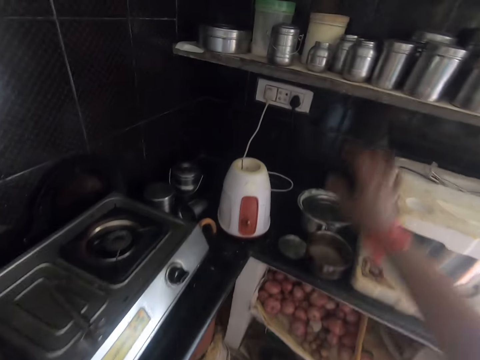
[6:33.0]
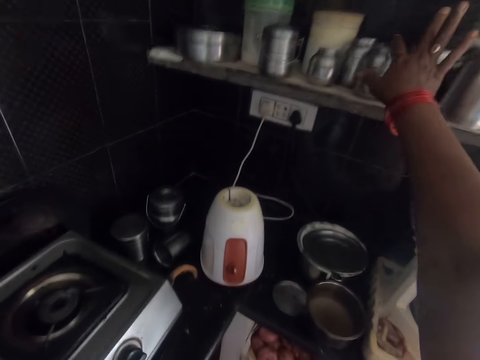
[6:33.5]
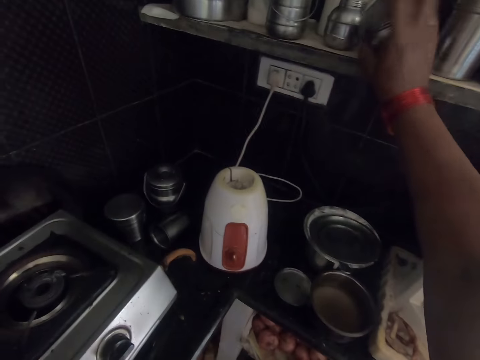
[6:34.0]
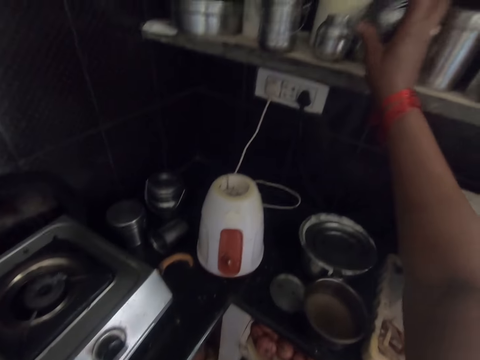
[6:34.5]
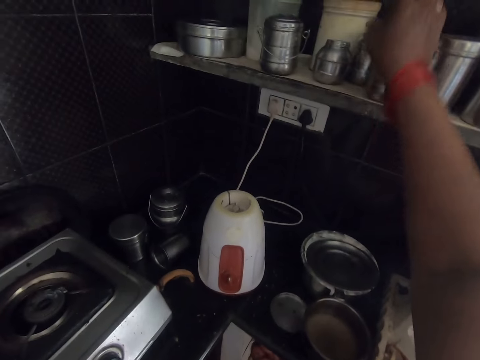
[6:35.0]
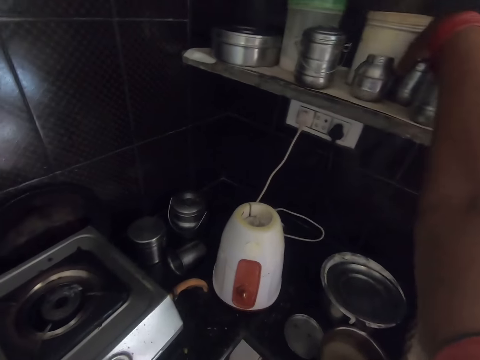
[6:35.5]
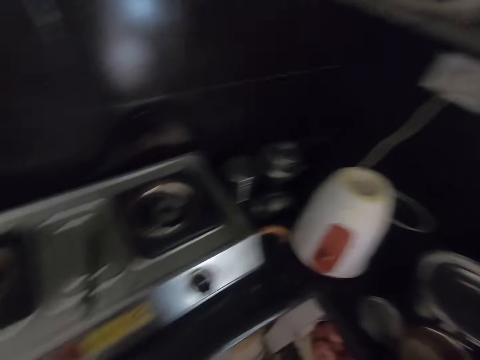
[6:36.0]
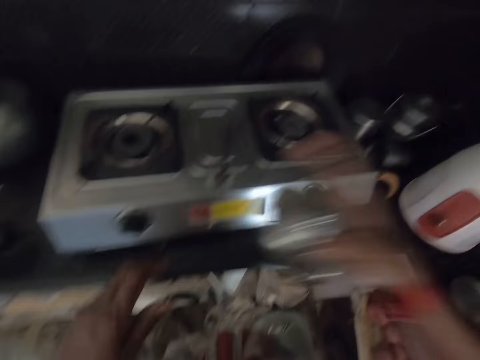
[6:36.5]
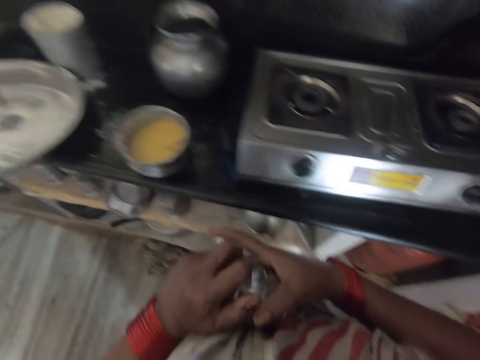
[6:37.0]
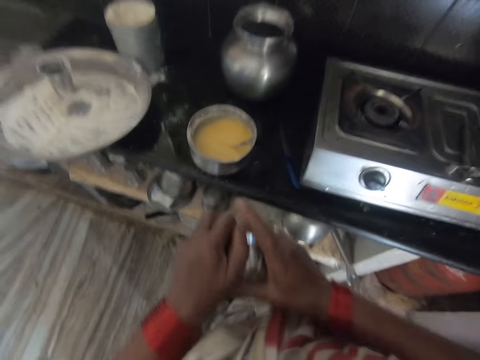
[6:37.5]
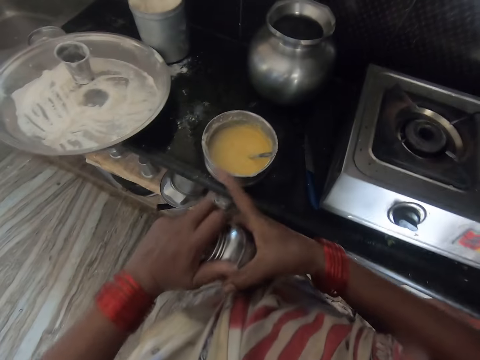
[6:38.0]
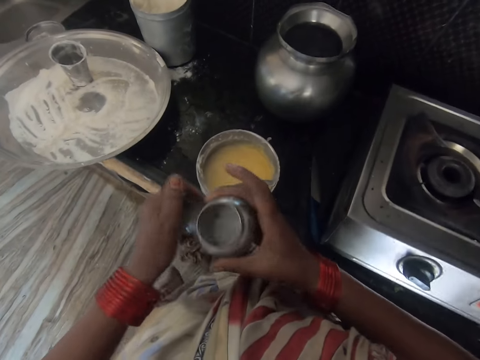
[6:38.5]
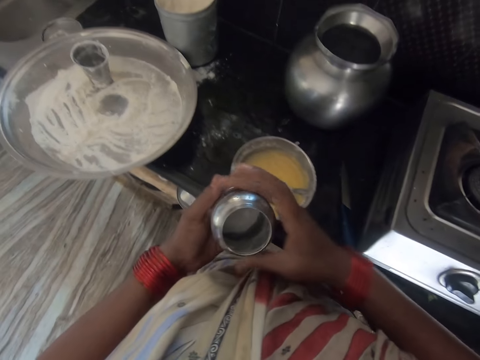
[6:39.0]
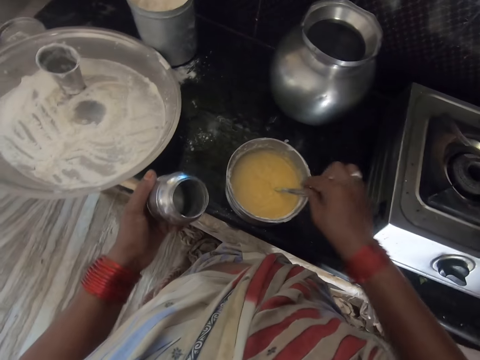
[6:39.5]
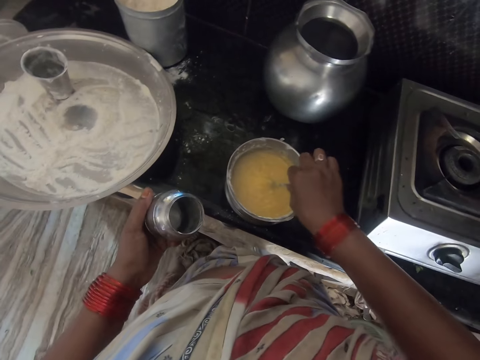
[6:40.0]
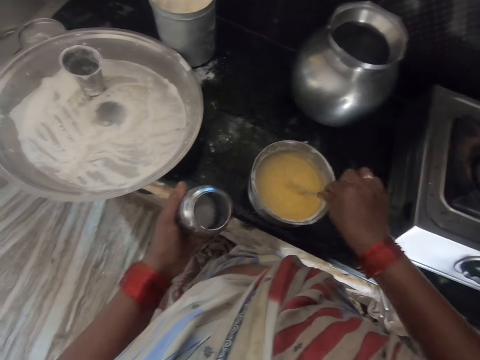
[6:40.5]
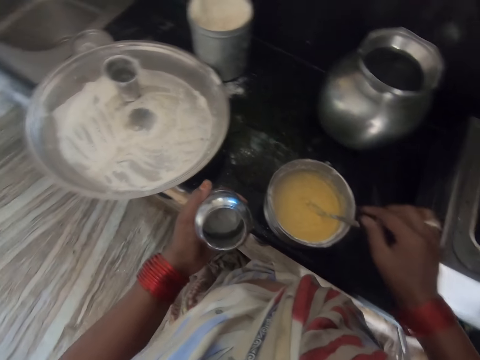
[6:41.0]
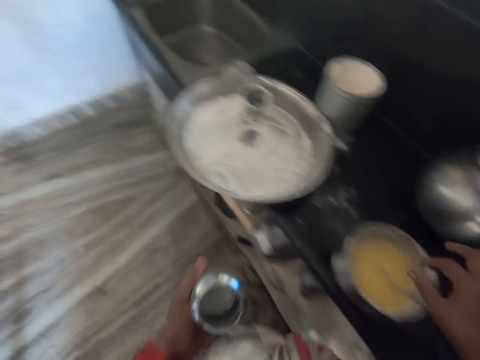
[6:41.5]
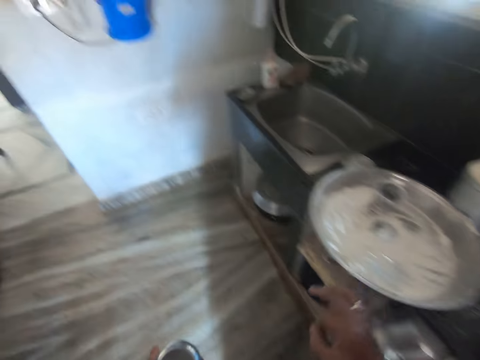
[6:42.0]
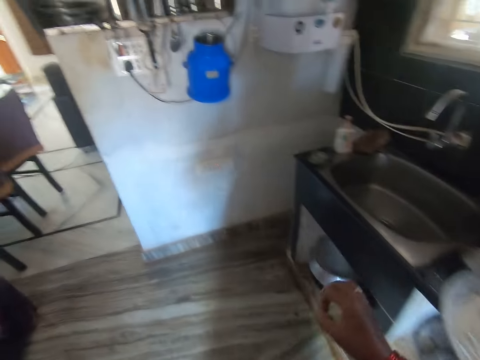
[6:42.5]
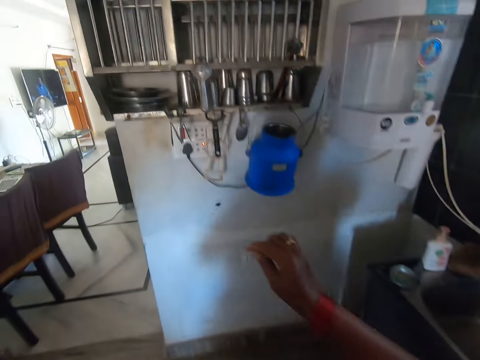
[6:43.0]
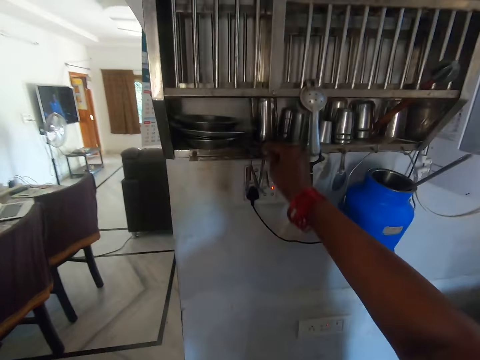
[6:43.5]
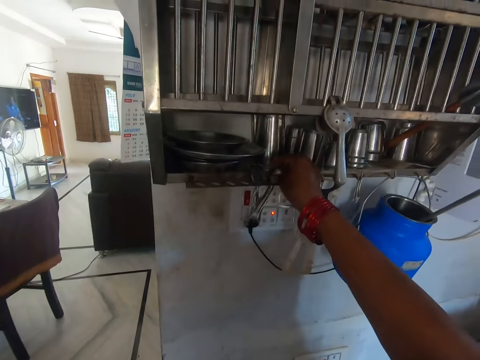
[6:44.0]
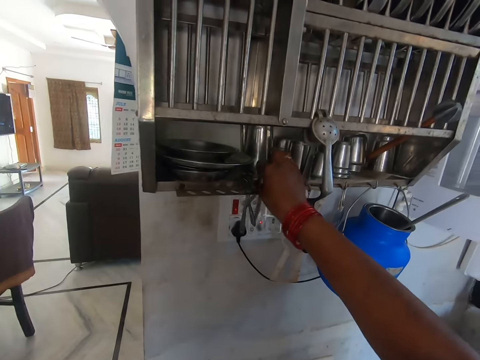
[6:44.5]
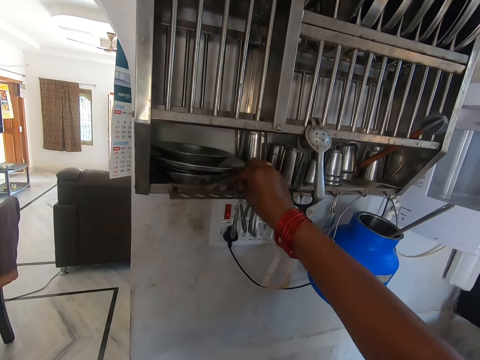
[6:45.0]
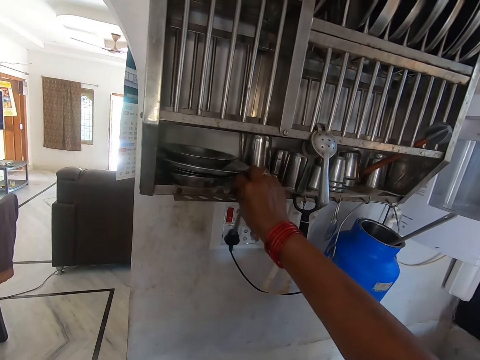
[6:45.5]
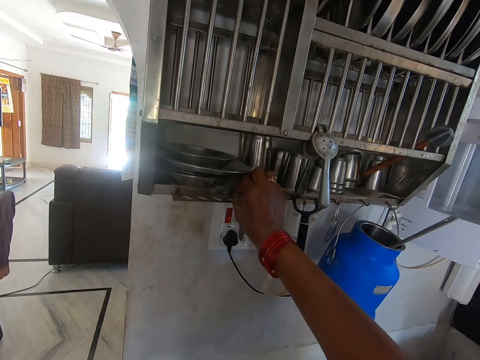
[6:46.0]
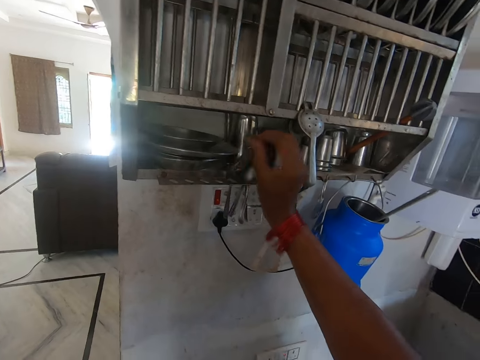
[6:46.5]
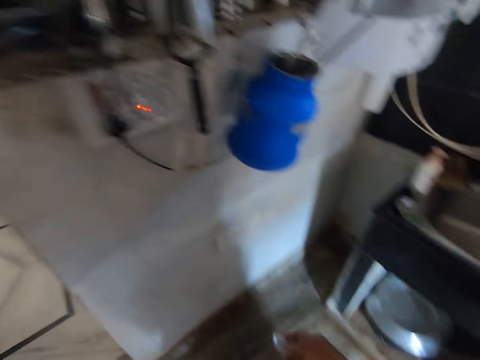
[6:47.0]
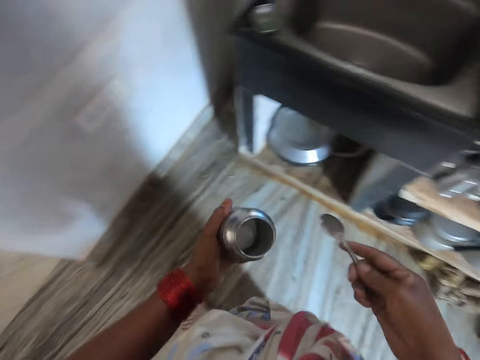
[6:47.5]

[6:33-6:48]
The camera wearer picks up a jar or can from the shelf. They shake the jar and put back the jar on the shelf. They touch a jar on the shelf. They pick up the jar from the shelf. They put their left hand on the lid. They open the salt can. They touch the fork. They pull the fork out of the mixture. They drop the fork back in the mixture. They flick their fingers. They walk a few steps. They touch a spoon hanging on the shelf. They take the spoon out of the shelf.

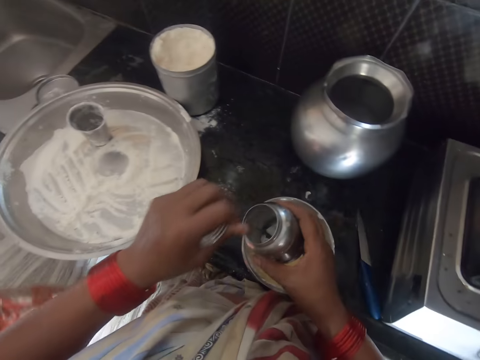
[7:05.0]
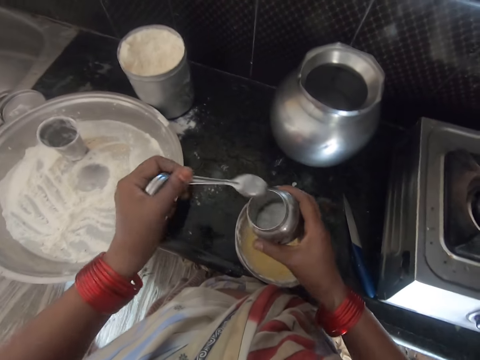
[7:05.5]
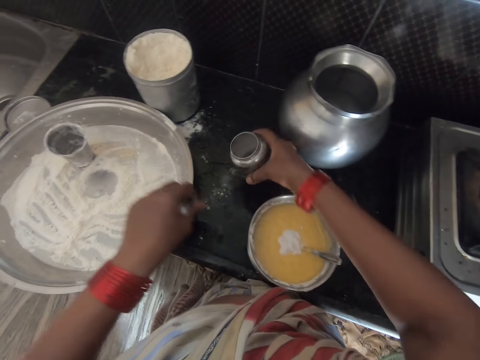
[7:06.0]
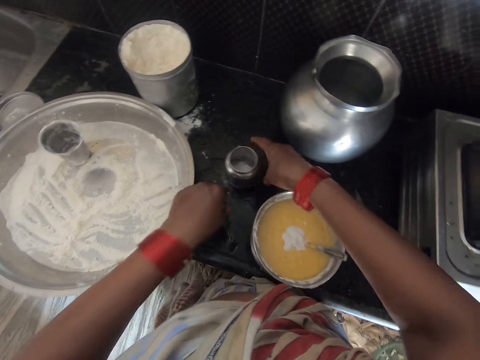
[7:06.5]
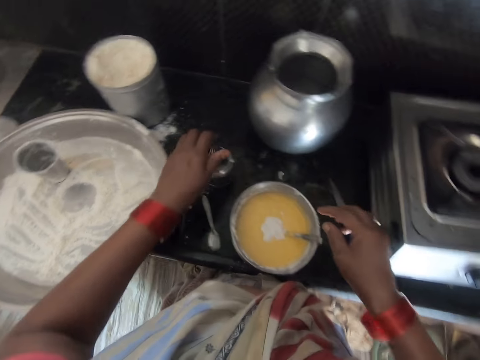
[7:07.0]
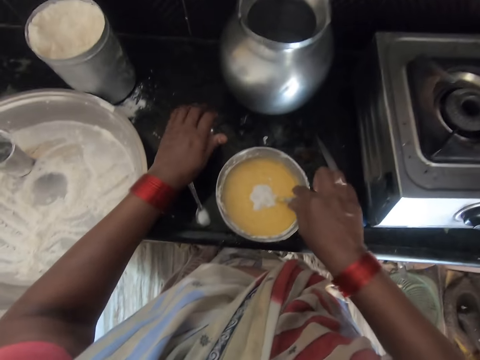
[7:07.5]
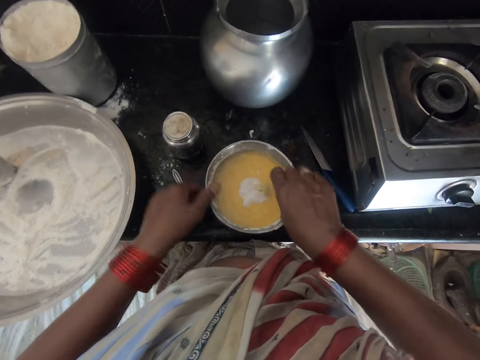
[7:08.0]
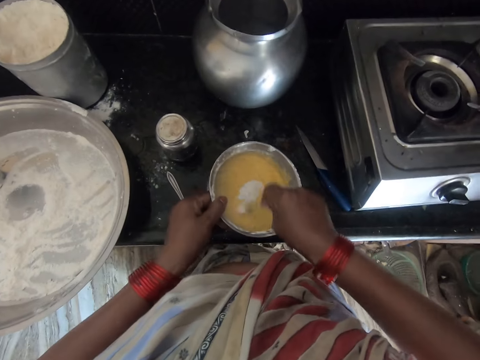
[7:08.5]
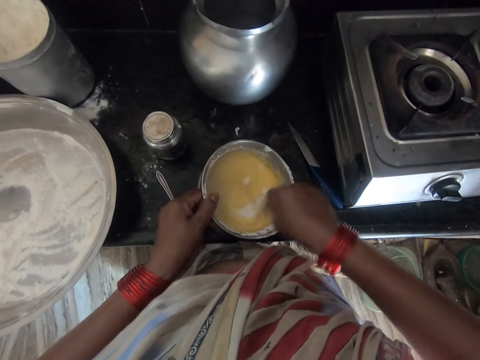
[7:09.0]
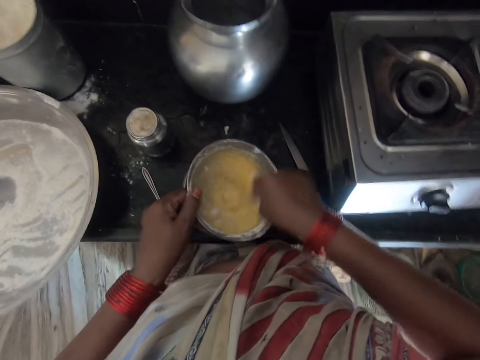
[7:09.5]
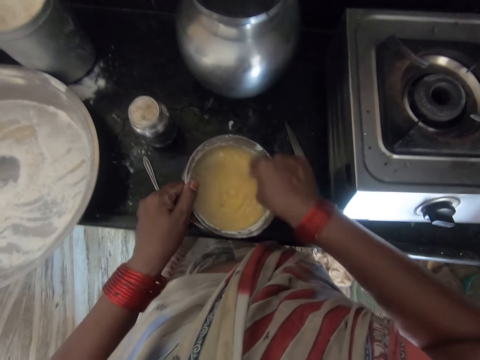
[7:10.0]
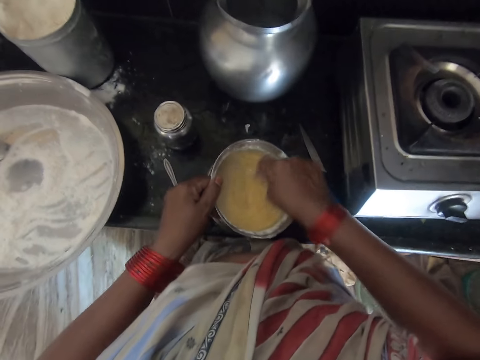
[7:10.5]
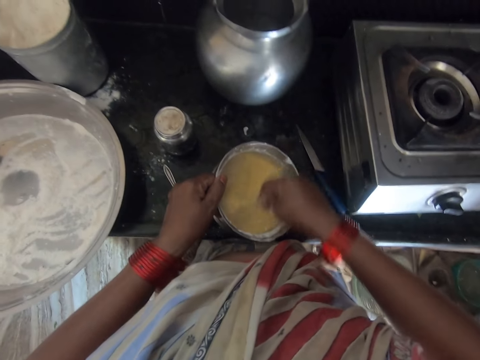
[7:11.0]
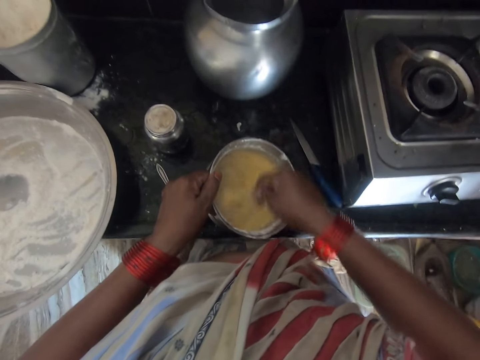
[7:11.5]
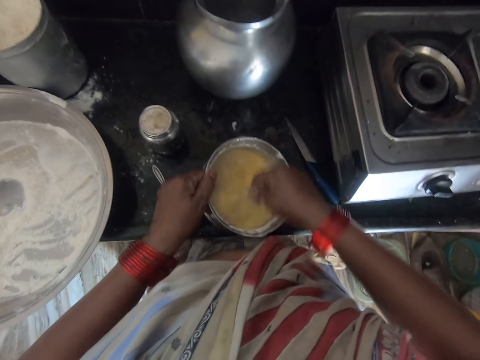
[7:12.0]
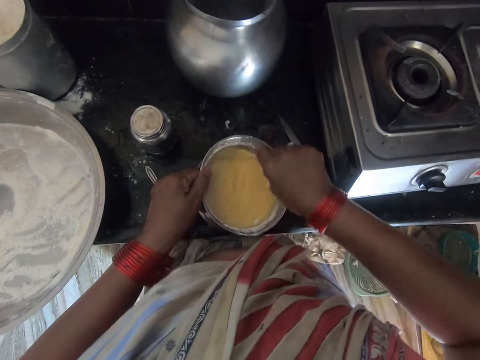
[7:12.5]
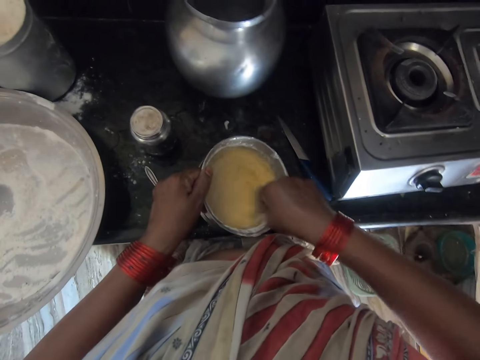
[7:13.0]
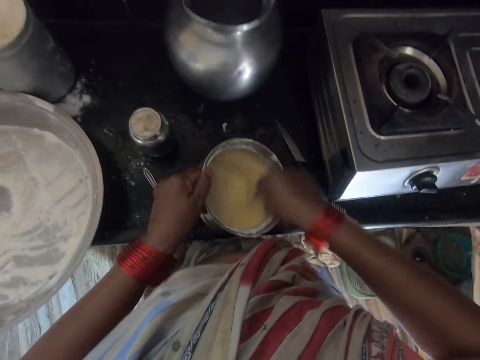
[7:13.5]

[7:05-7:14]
A woman walks away. The camera wearer takes the spoon out of the jar with their left hand. They drop the jar on the counter. They drop the spoon on the counter. They cover the jar with a lid. They take their hand off the jar. They hold the fork. They take the fork spoon. They hold the bowl with their left hand. They stir the white substance with the mixture.

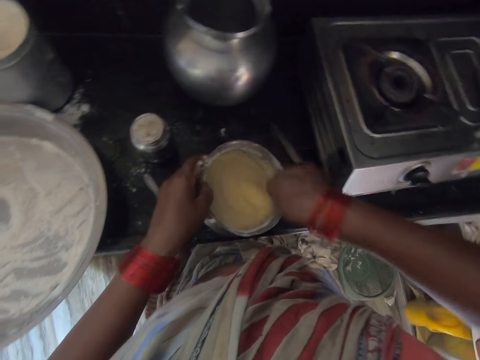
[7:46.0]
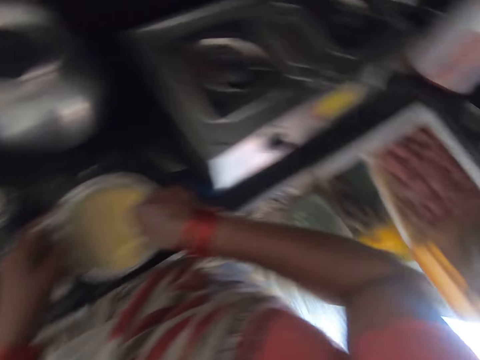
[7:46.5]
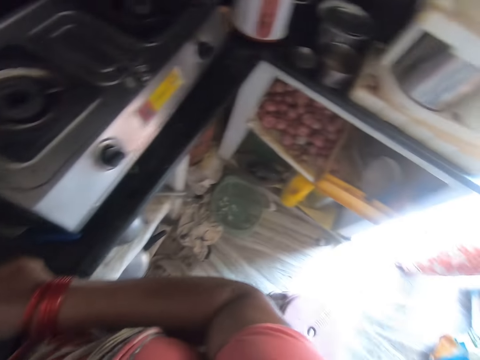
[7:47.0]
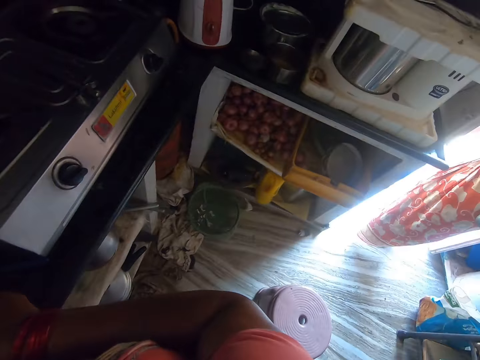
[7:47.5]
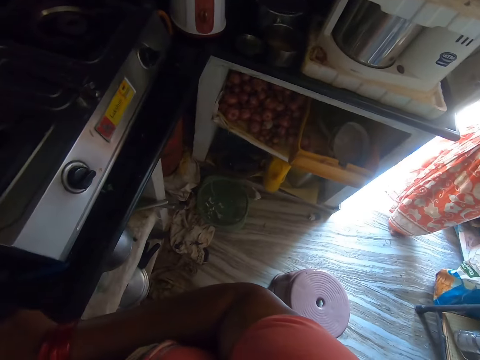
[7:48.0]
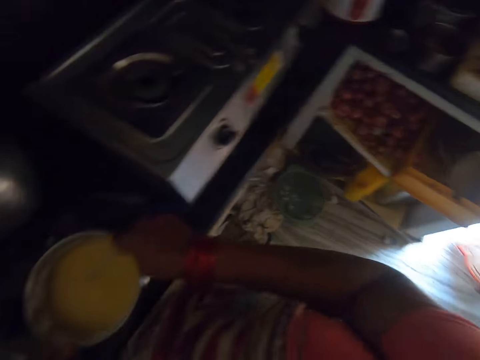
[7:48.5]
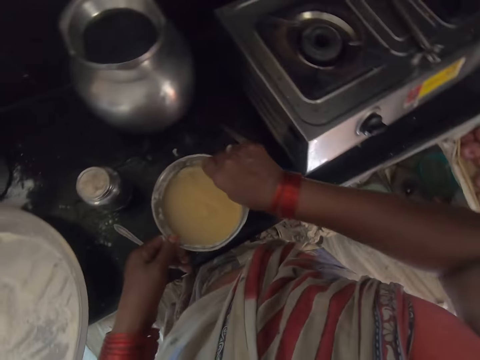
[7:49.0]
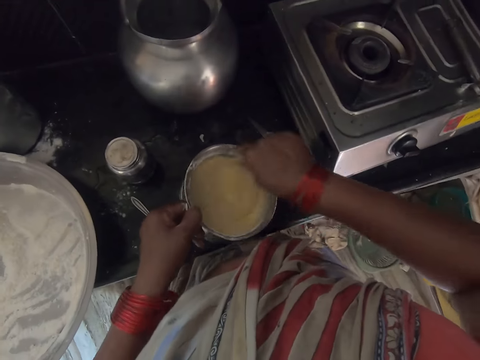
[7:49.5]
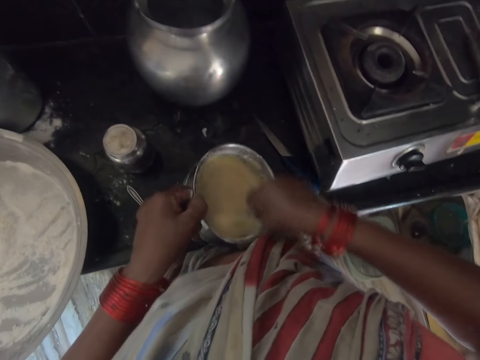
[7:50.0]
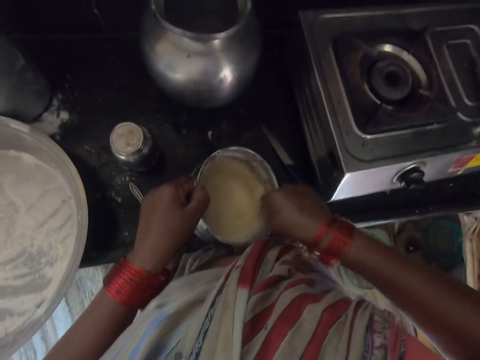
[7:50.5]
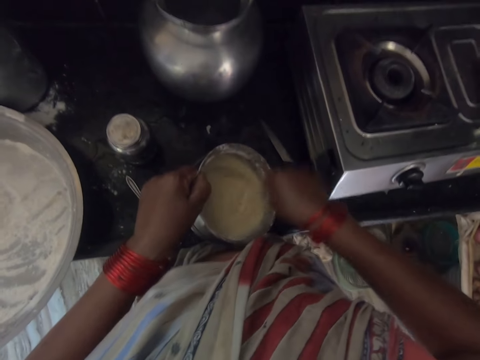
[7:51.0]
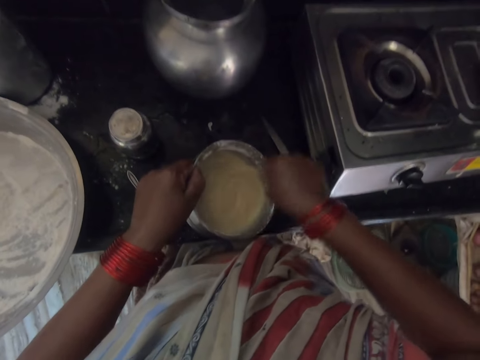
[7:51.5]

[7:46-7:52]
A woman stands at the door.
